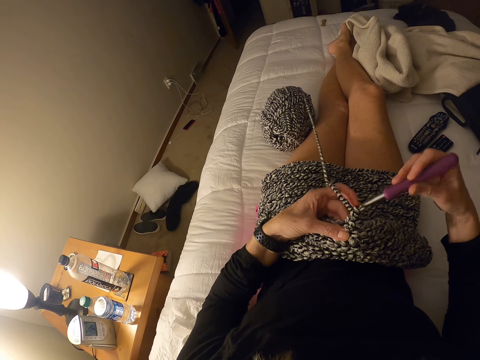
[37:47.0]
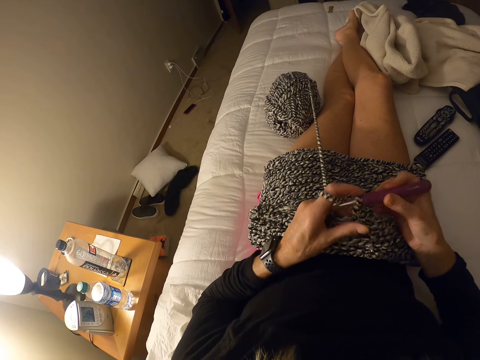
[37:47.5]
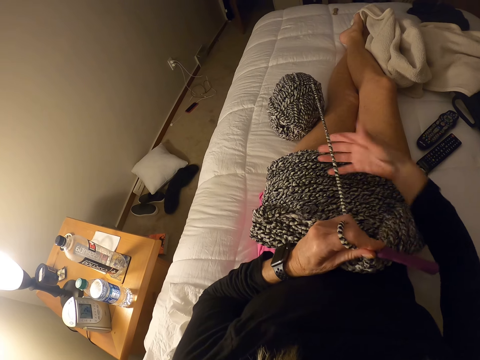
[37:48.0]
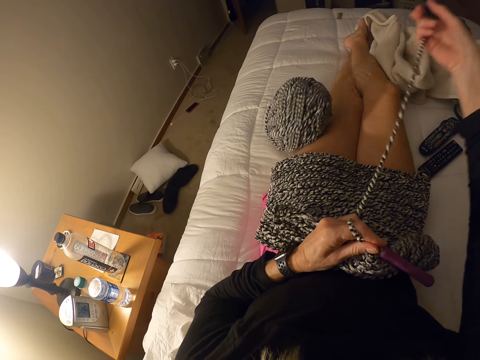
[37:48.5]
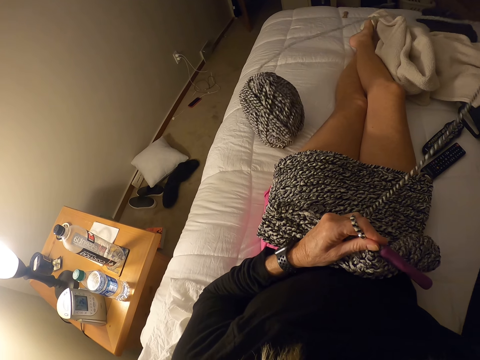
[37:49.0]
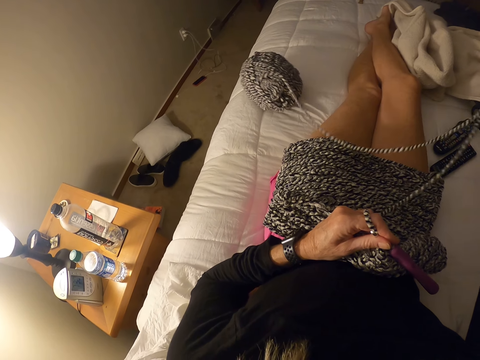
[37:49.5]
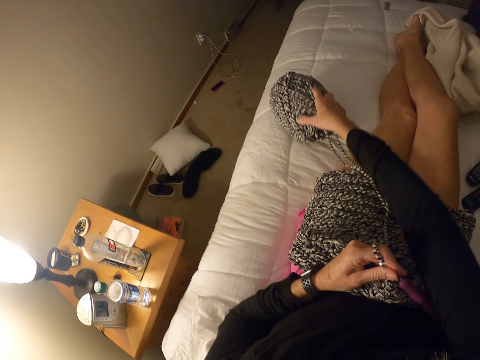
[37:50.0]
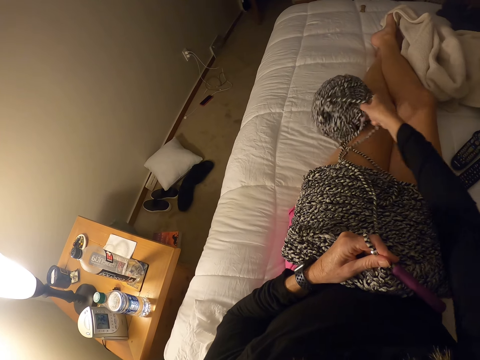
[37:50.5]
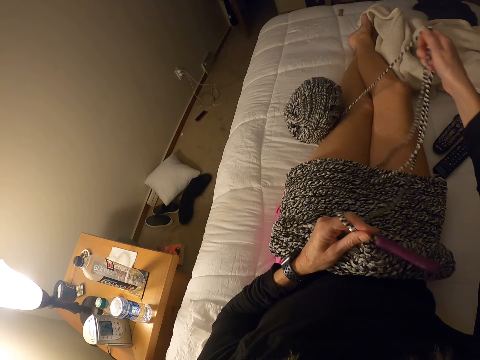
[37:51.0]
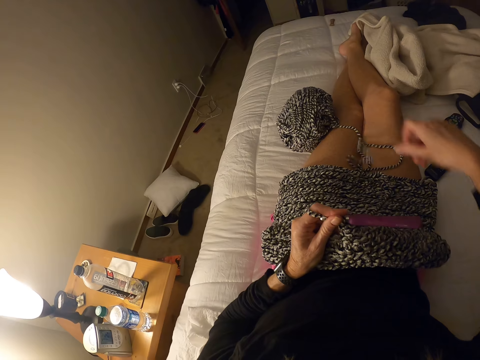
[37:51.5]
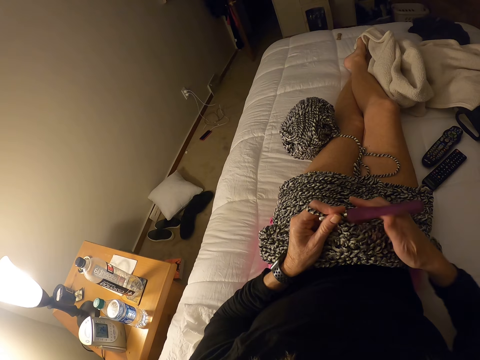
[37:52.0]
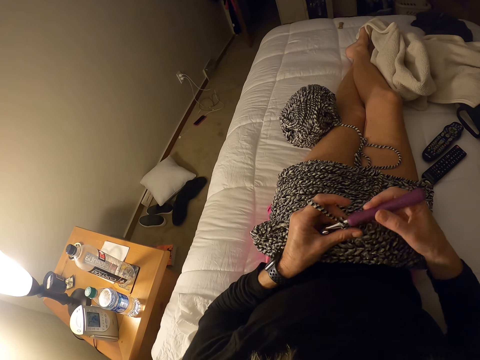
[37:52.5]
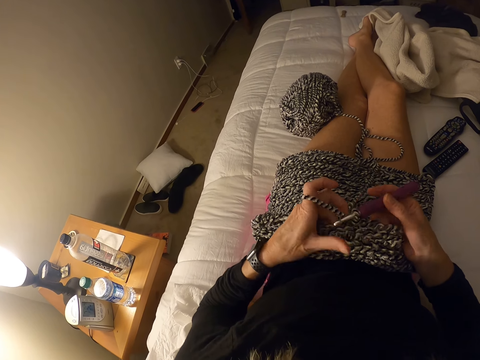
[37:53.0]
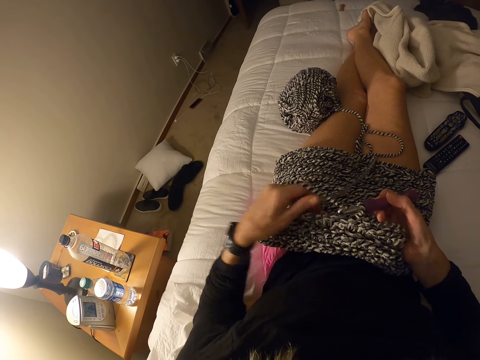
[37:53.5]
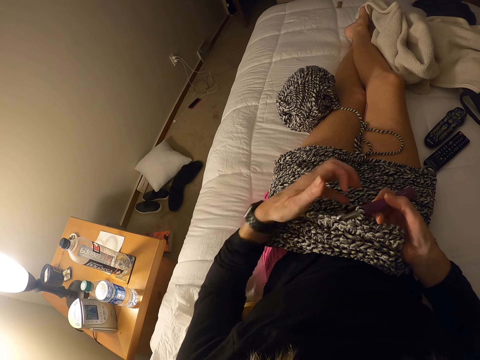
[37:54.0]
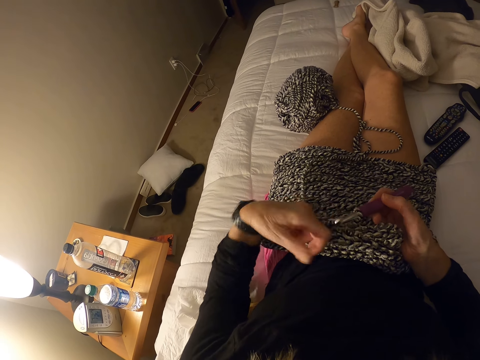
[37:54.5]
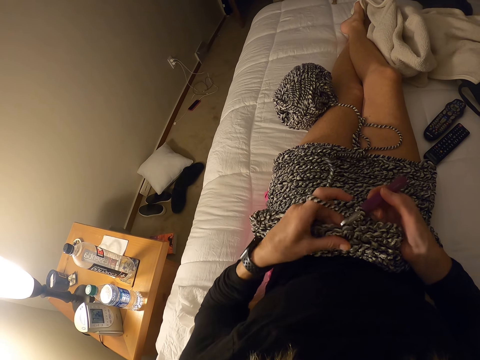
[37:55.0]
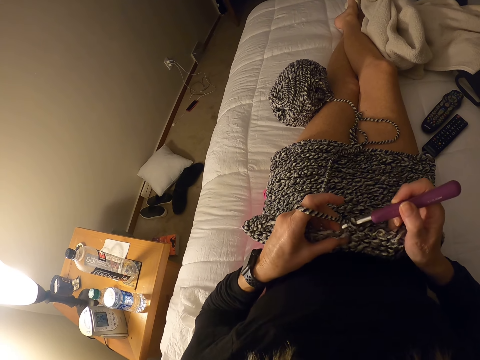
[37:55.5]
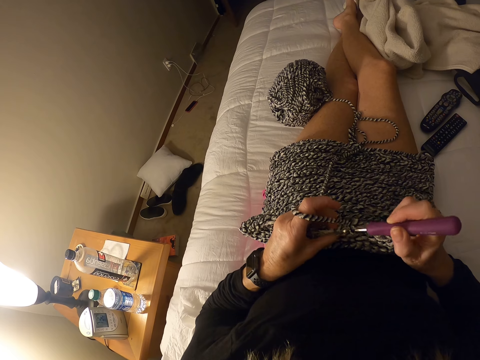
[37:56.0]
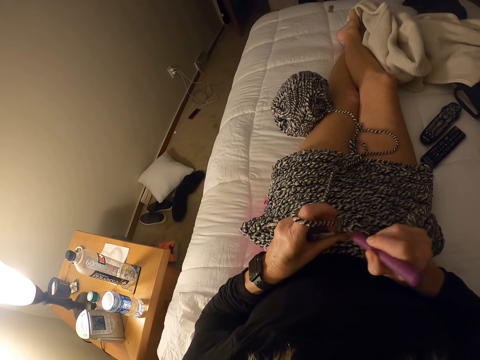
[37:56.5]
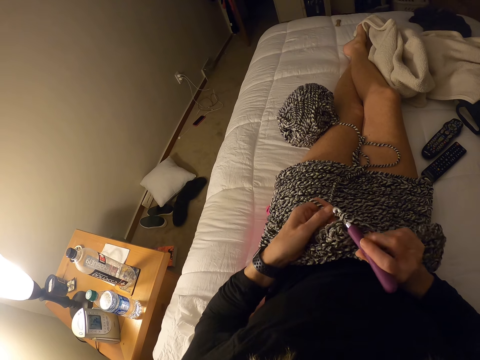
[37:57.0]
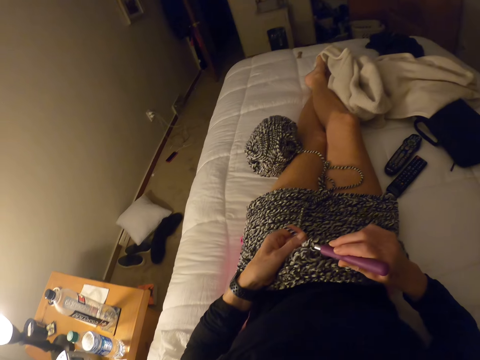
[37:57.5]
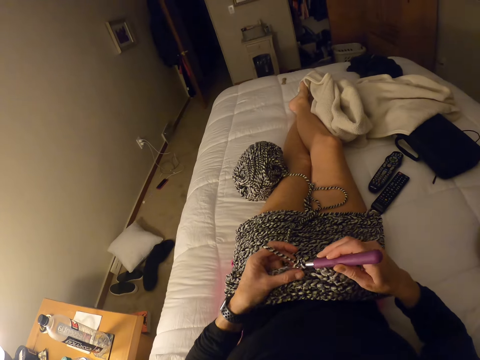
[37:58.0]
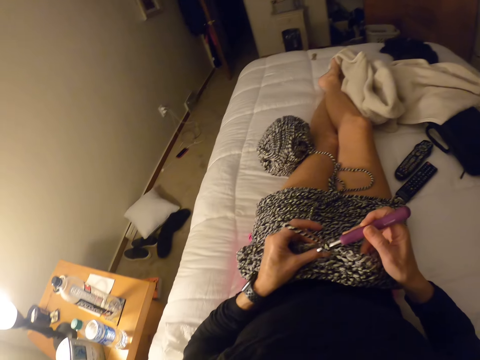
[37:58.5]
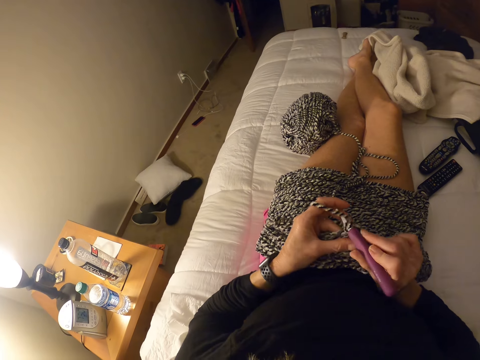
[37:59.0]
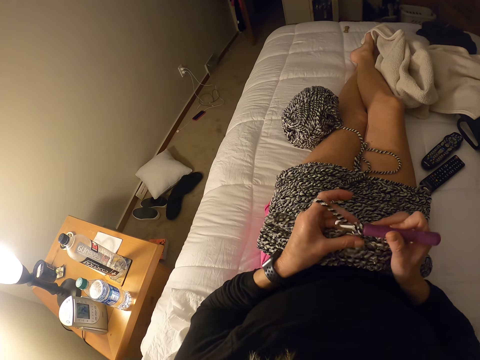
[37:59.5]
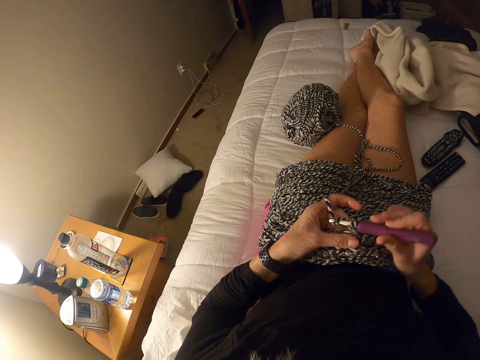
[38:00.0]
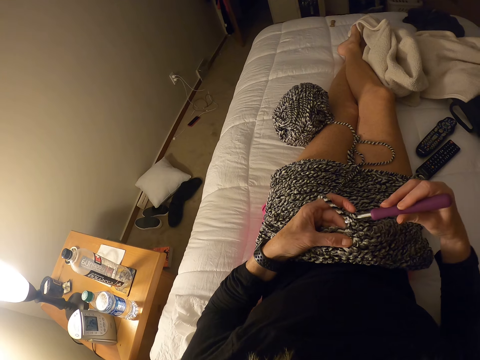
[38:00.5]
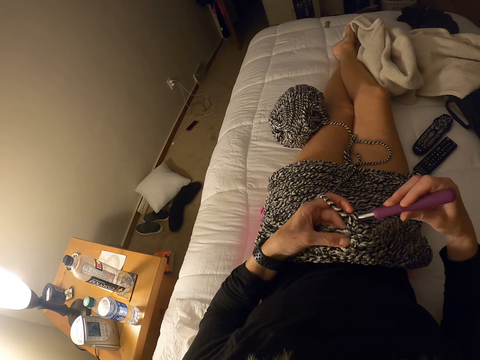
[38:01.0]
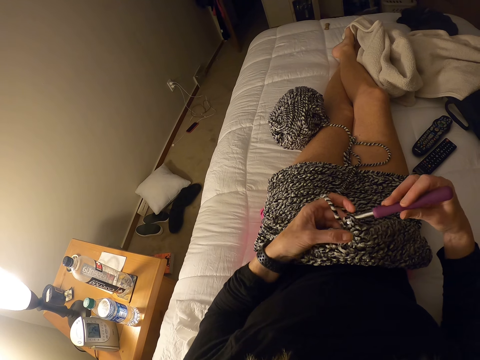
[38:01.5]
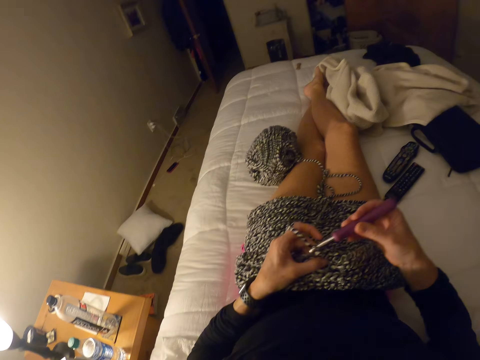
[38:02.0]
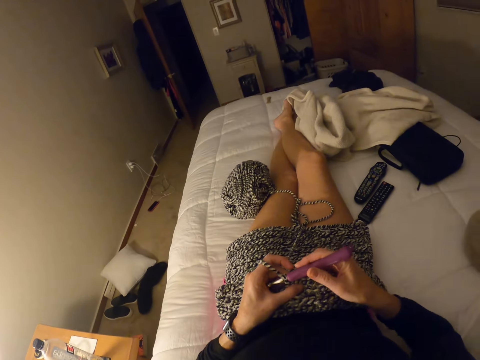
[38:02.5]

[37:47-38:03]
The camera wearer pulls the yarn on the bed with her right hand. She adjusts the bunch of yarn on the bed. She knits the yarn. She adjusts the yarn on her left hand. She crochets with the yarn on her lap.

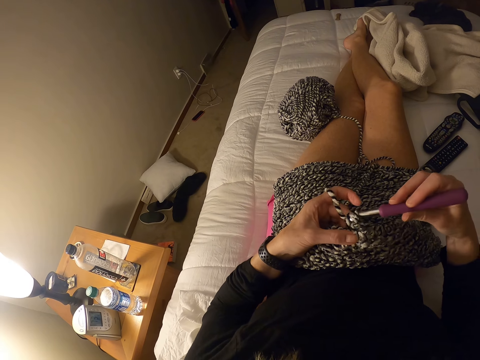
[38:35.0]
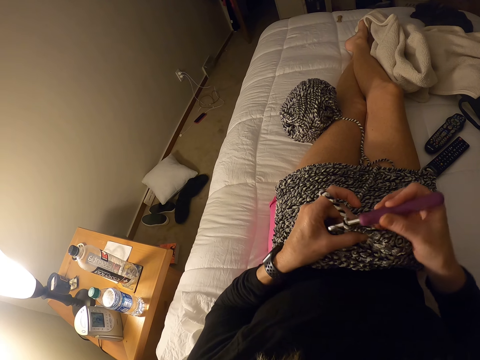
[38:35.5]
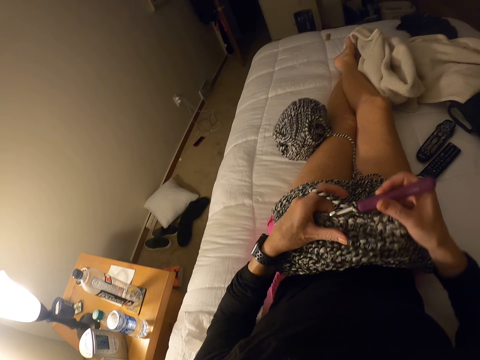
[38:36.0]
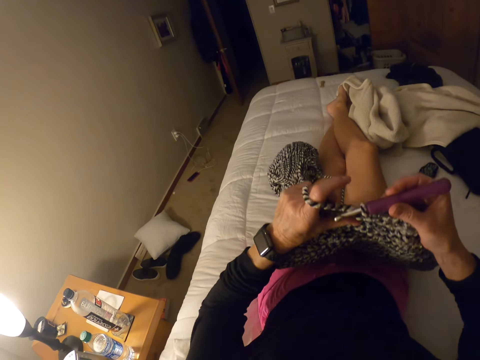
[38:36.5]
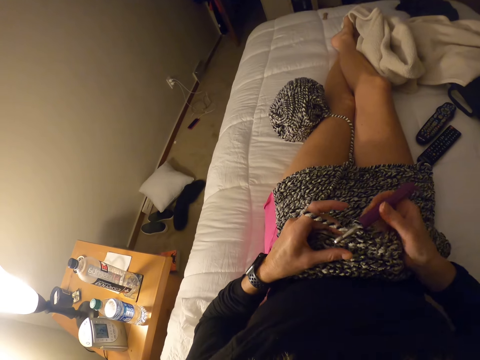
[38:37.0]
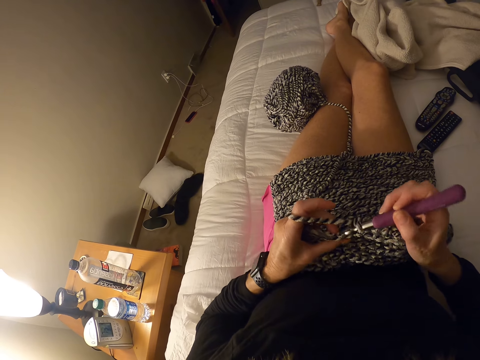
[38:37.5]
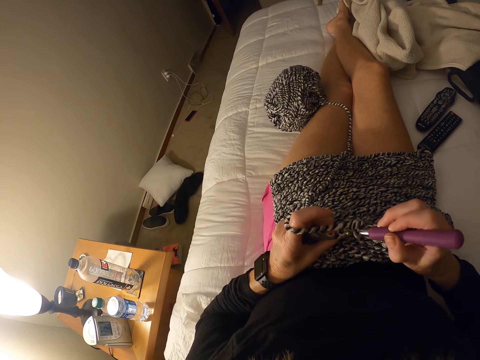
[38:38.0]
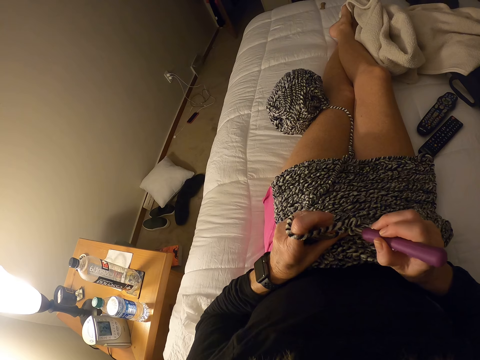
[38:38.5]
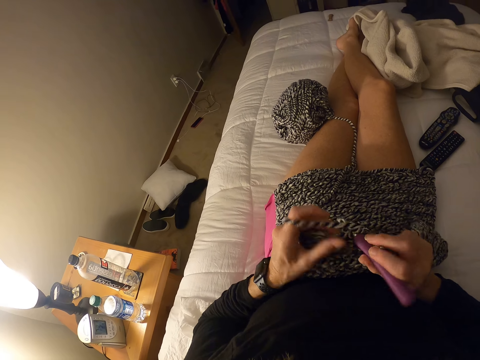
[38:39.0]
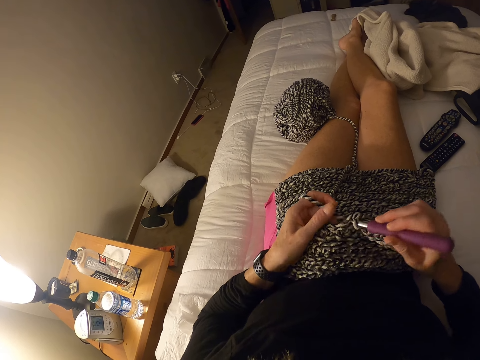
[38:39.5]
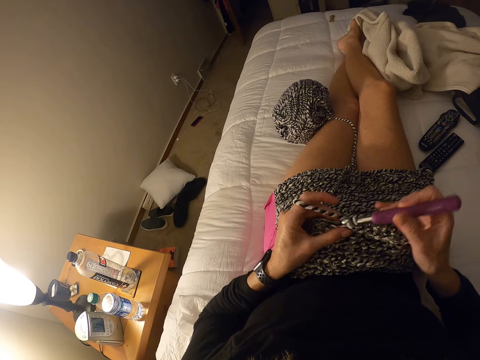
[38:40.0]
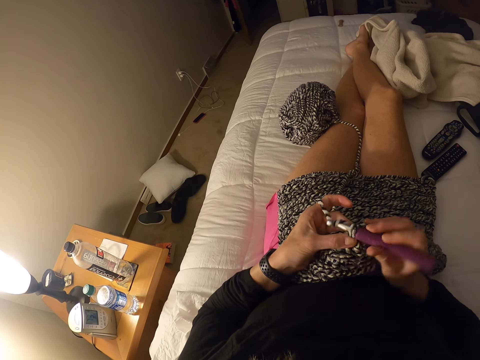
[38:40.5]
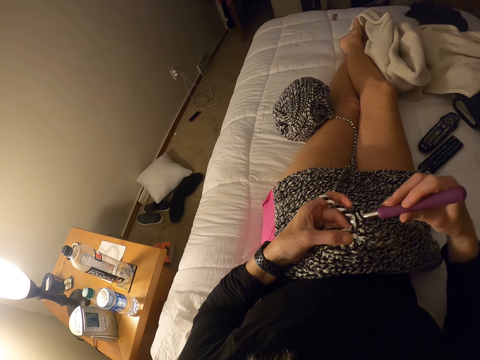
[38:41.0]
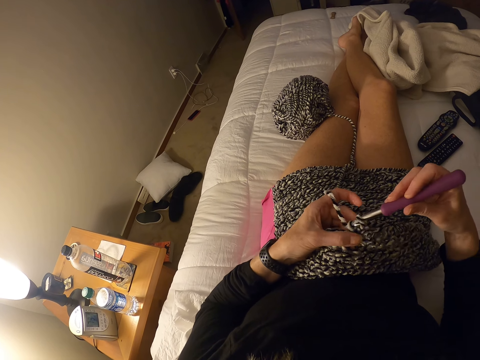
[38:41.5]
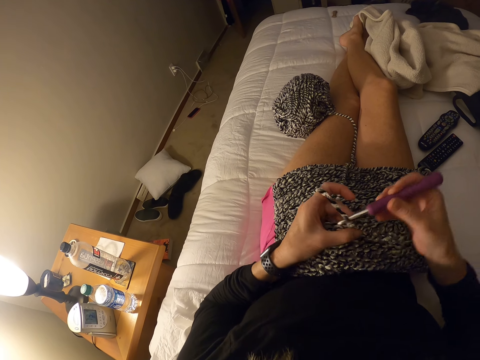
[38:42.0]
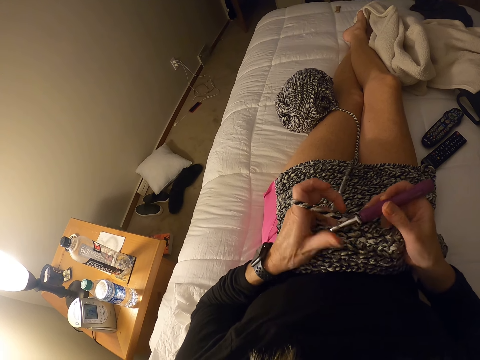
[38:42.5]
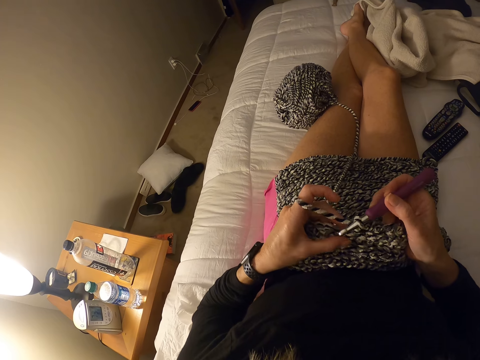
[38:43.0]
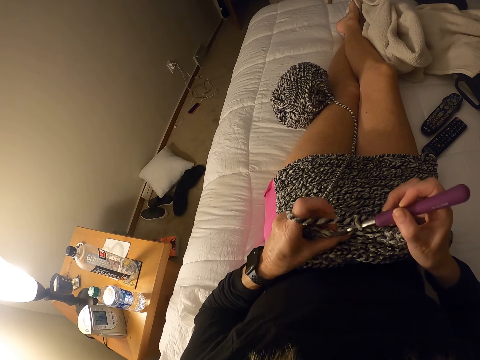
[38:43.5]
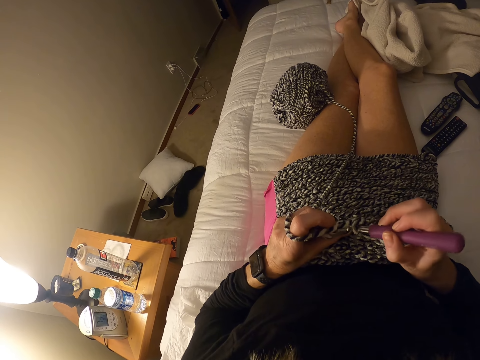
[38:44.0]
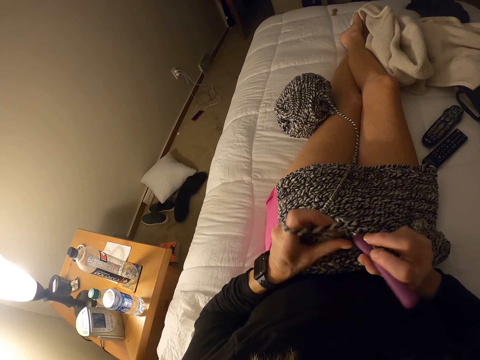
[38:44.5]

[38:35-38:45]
The camera wearer adjusts the yarn on her lap. She crochets with the yarn on her lap.
